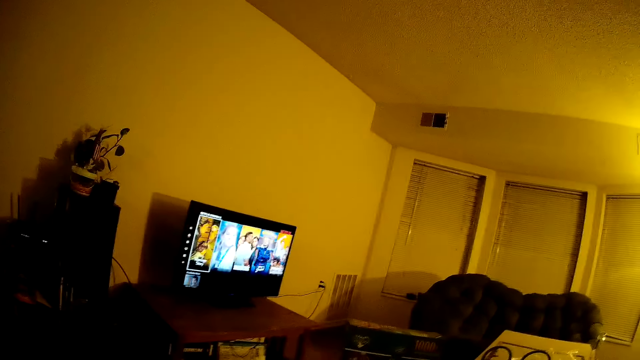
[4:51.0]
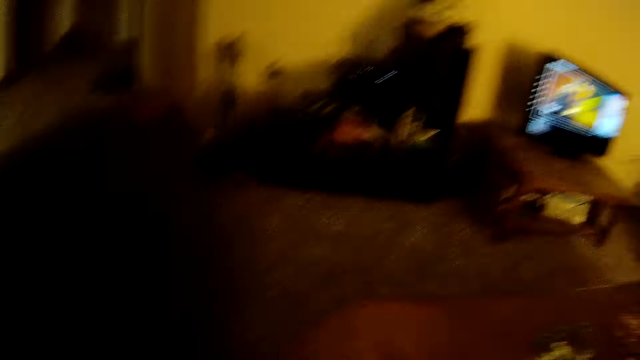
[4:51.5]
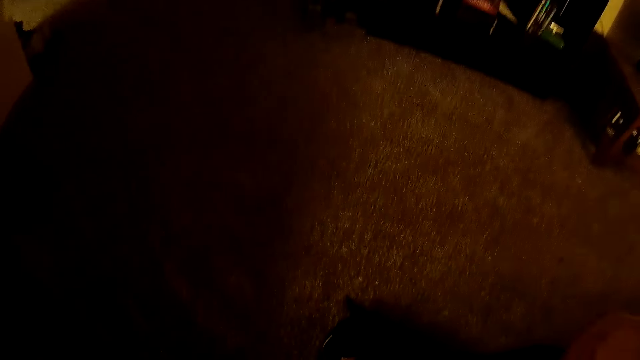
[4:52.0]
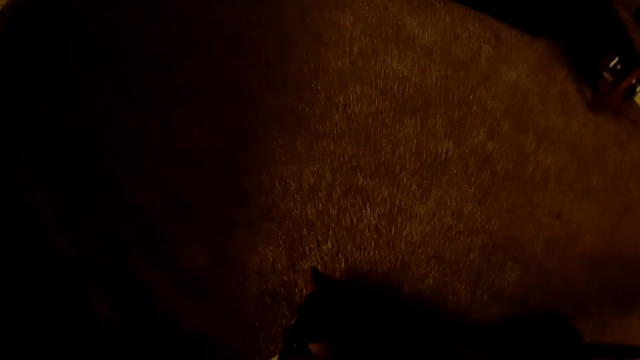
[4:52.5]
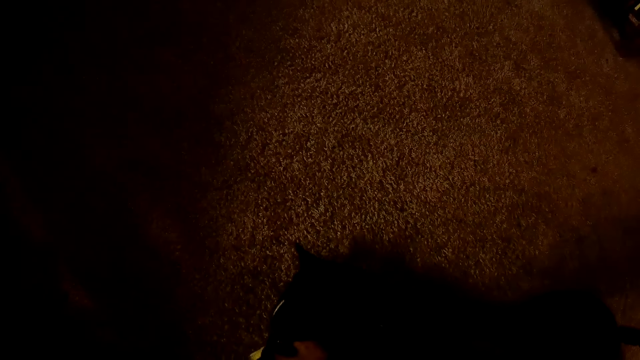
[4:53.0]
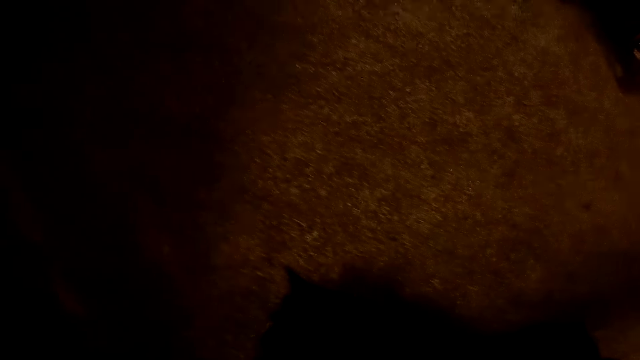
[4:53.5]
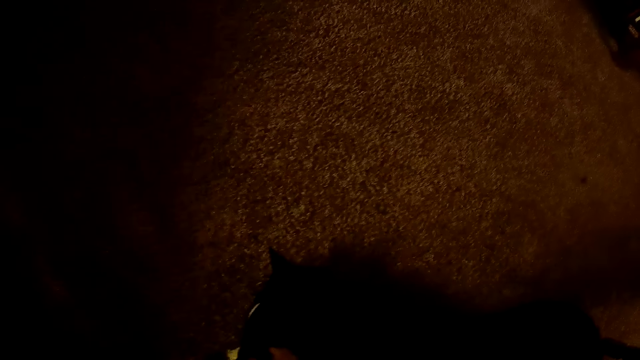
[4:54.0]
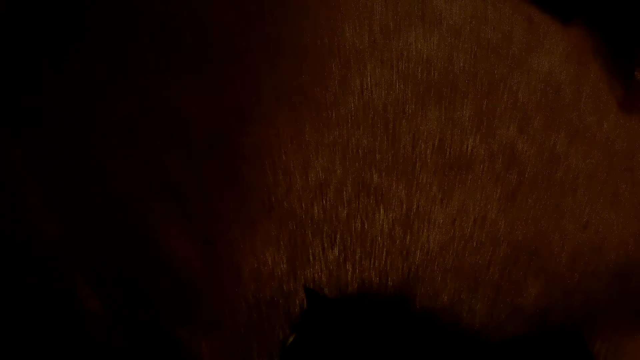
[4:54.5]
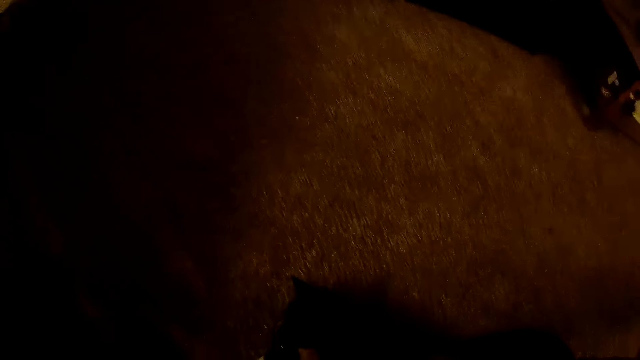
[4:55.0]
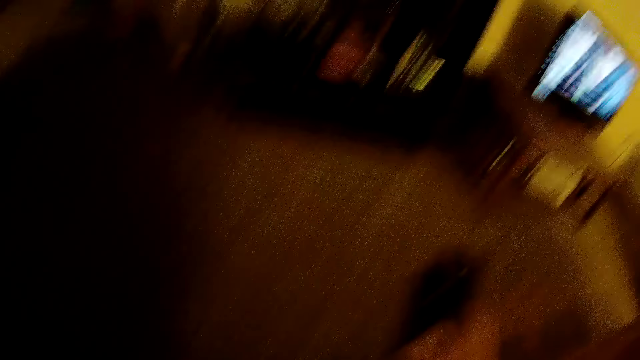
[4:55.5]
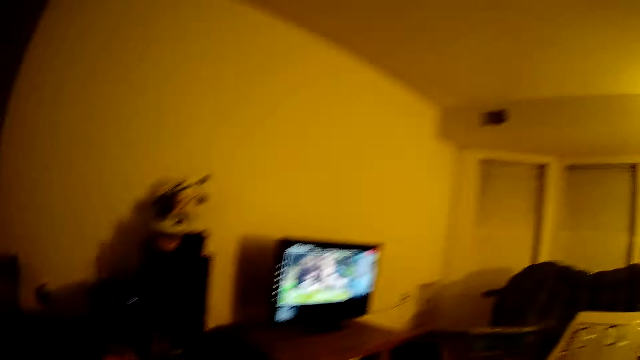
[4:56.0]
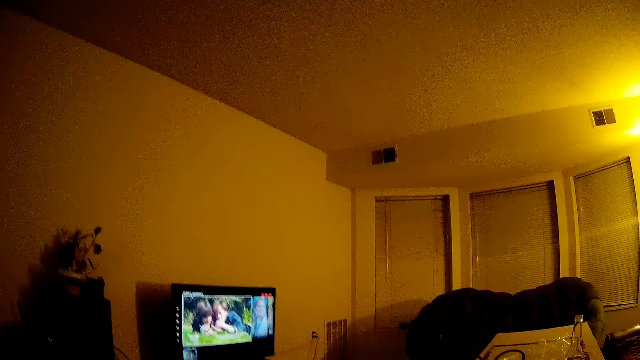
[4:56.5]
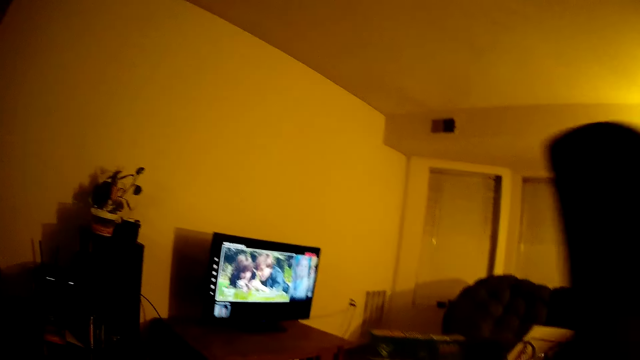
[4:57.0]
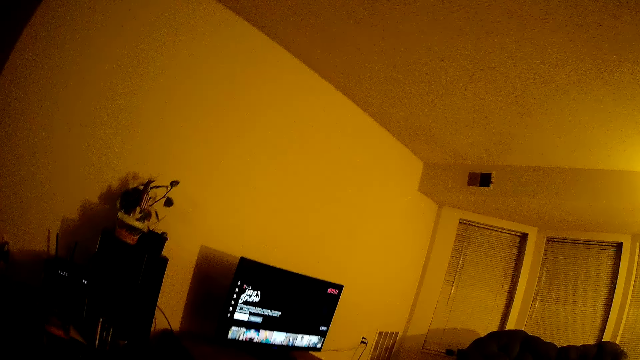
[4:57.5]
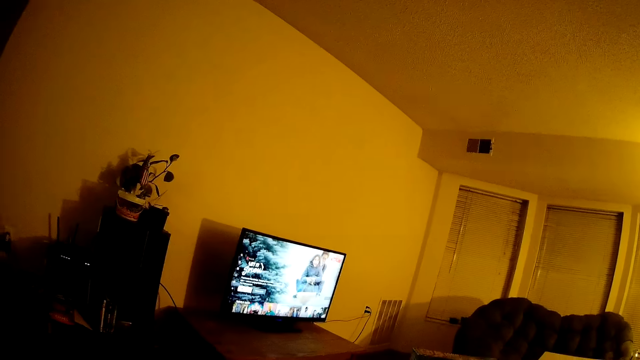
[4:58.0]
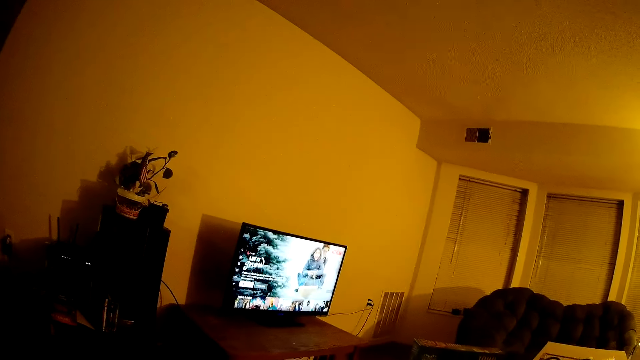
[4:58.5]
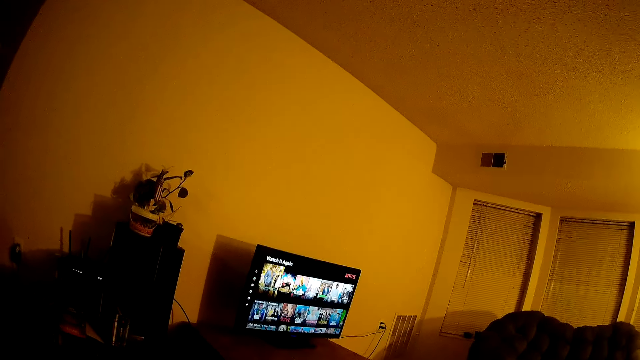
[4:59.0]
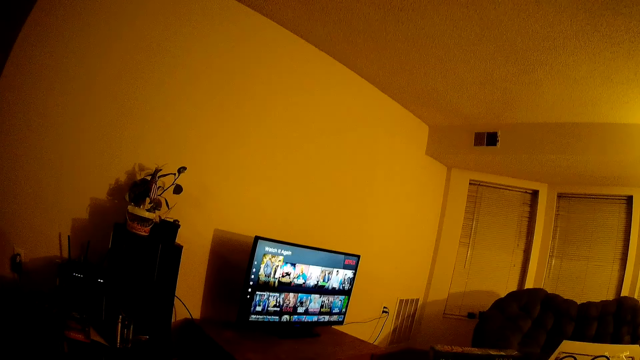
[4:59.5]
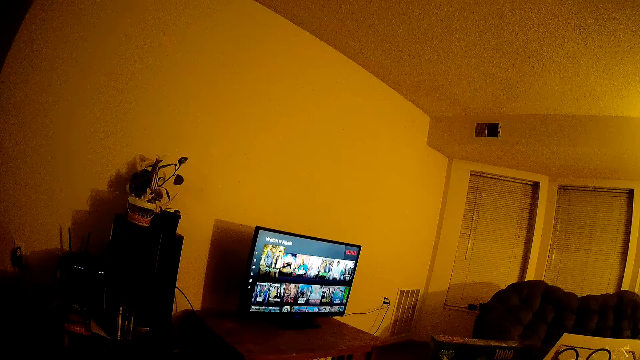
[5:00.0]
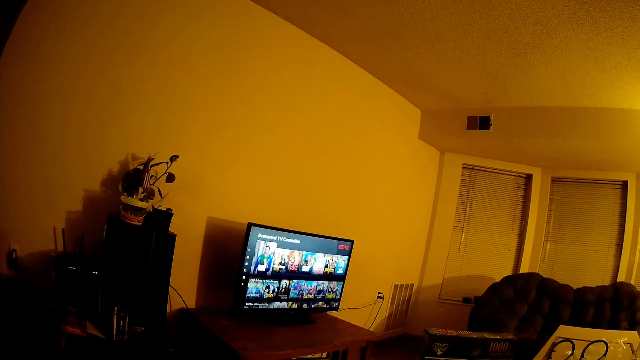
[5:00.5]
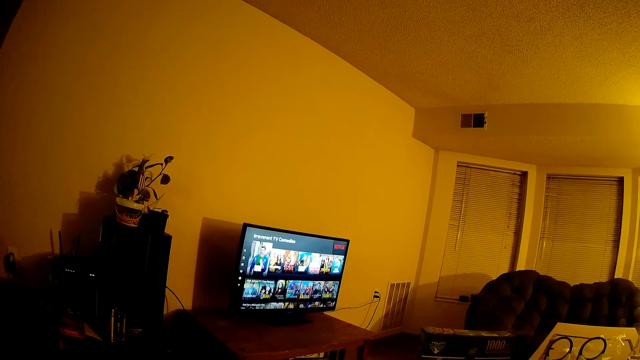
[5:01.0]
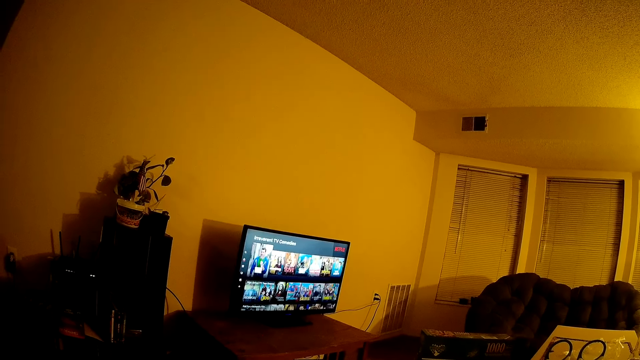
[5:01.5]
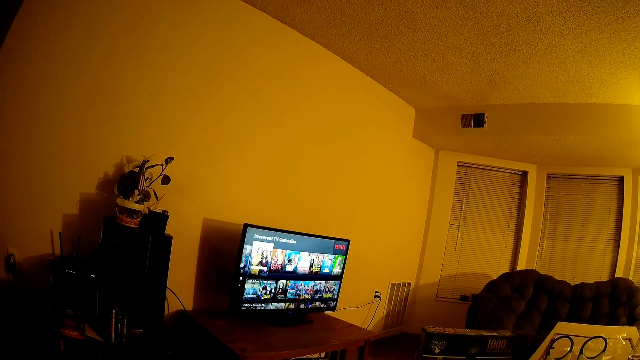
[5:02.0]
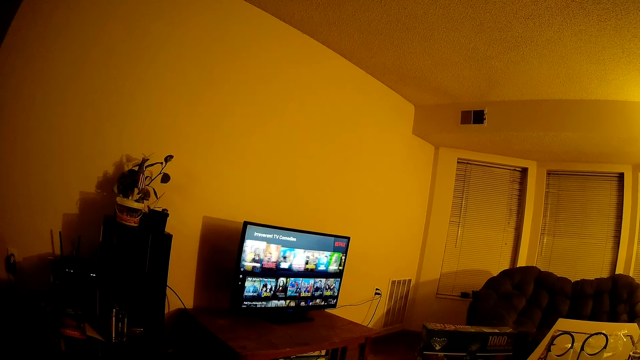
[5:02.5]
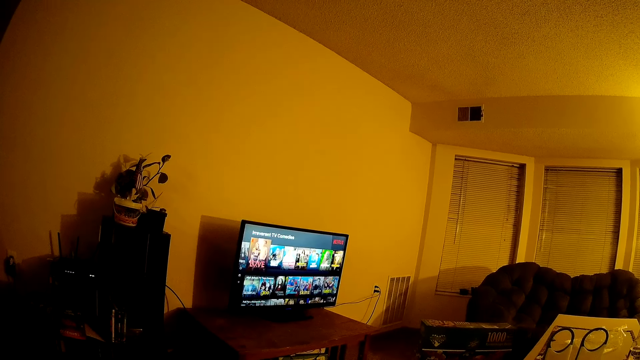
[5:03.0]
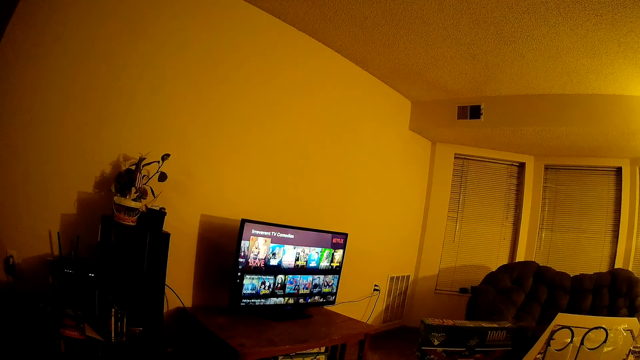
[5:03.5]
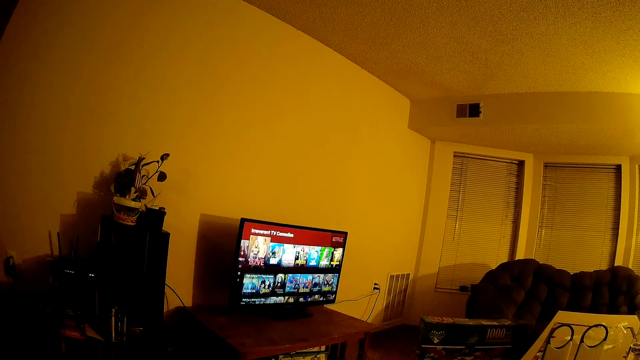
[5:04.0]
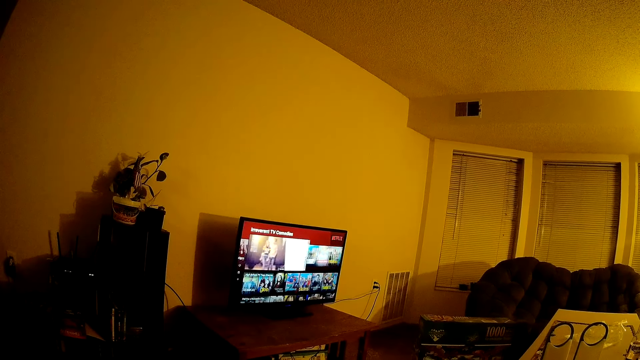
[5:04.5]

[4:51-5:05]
The camera wearer moves a hand. They look at the cat. They look at the television. They sit in the house.

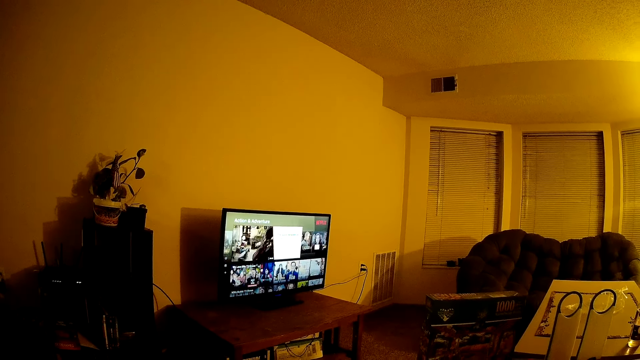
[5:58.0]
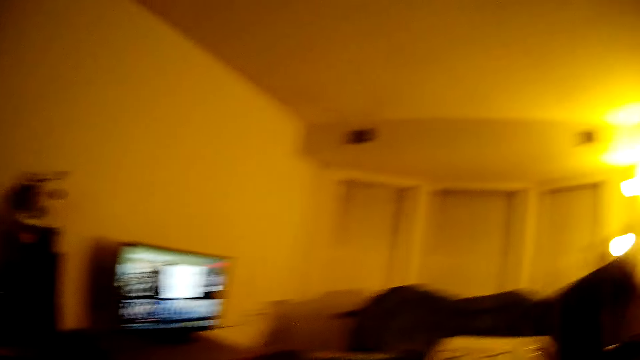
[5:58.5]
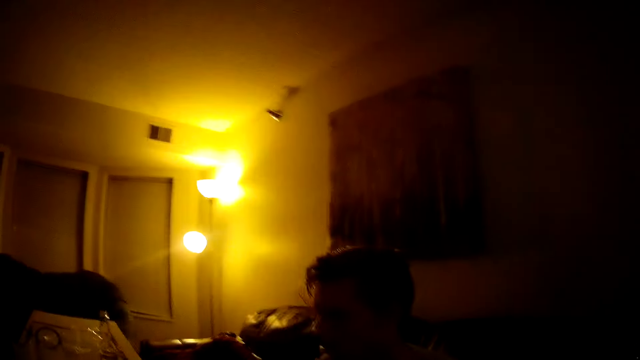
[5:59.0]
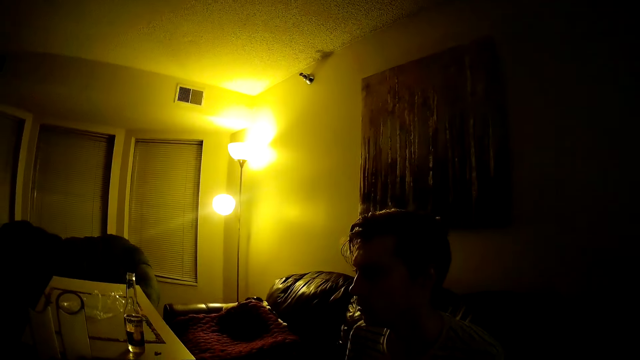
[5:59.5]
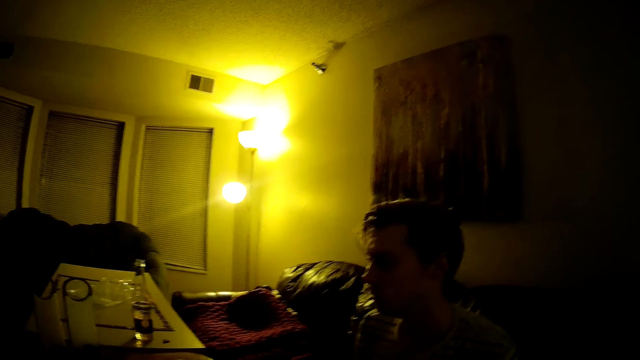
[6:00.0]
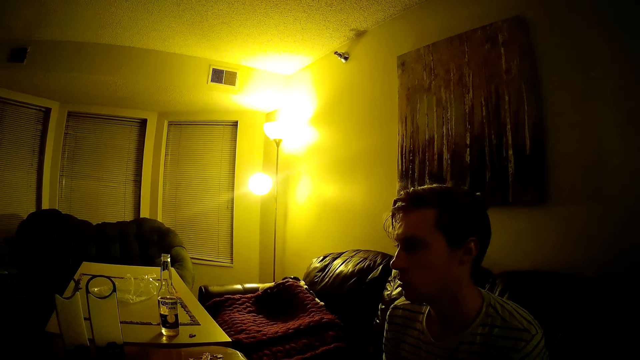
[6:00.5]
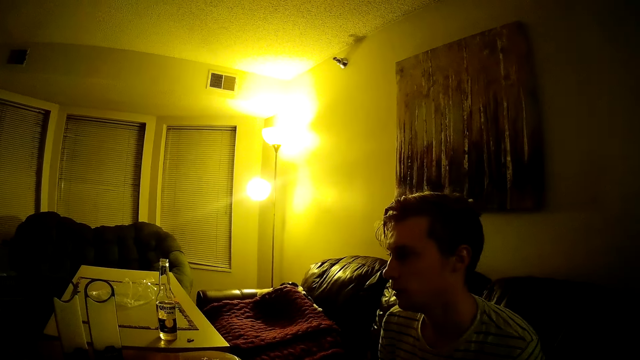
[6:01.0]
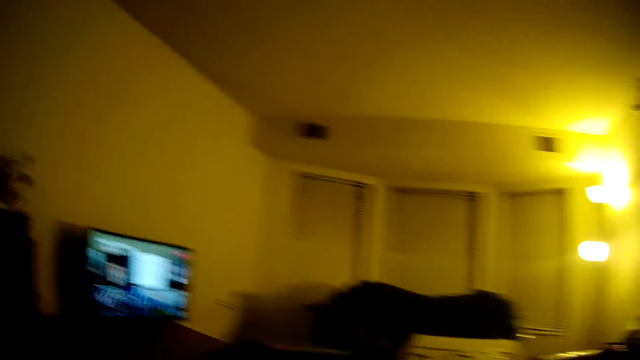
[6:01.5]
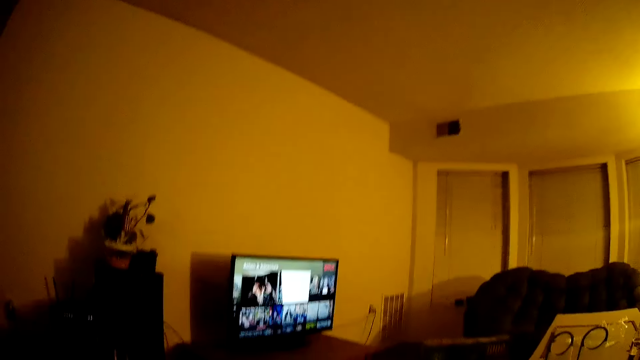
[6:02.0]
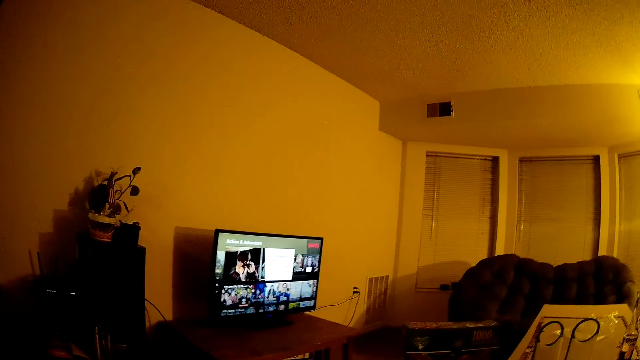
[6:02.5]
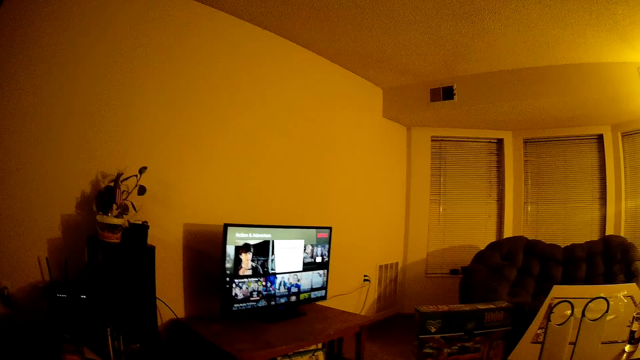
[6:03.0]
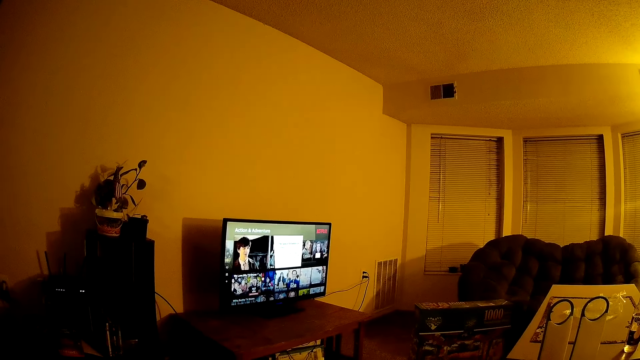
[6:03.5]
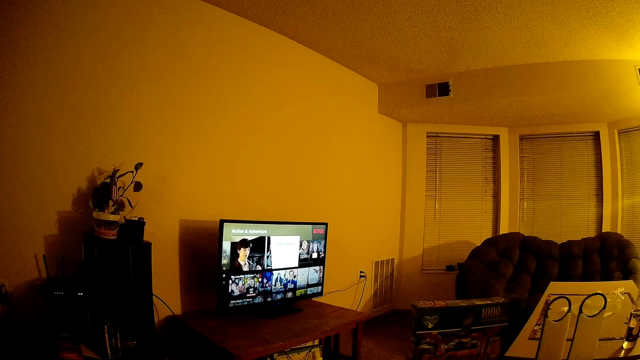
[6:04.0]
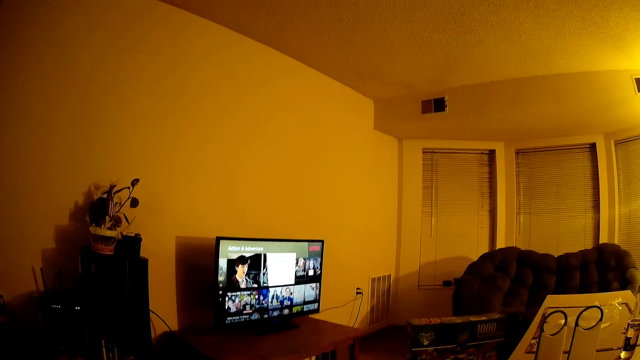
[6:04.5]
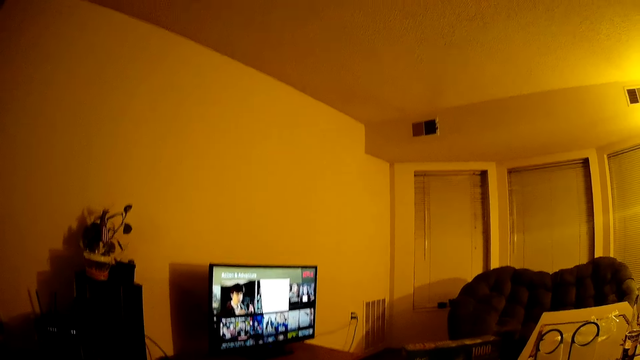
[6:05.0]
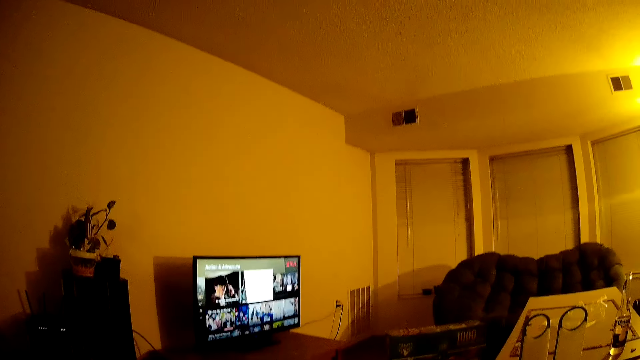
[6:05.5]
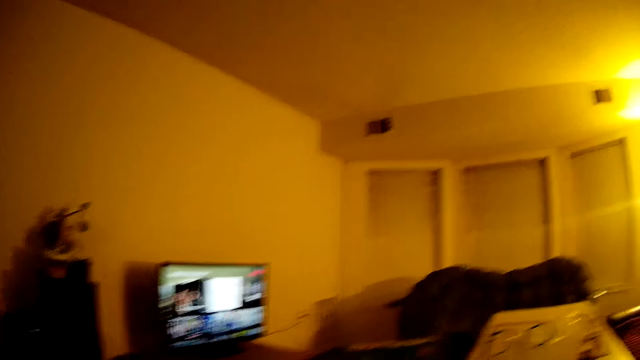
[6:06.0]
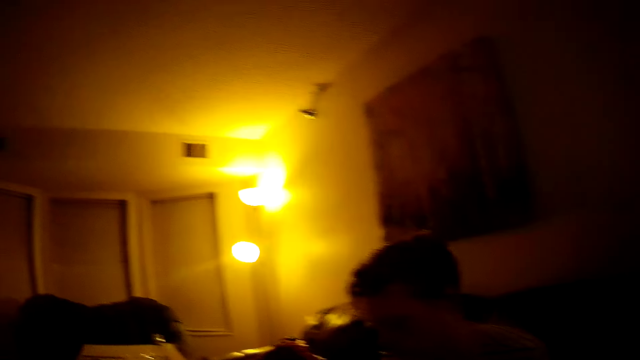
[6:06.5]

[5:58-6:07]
The camera wearer looks at a man. The man sits. The camera wearer looks at the television.
